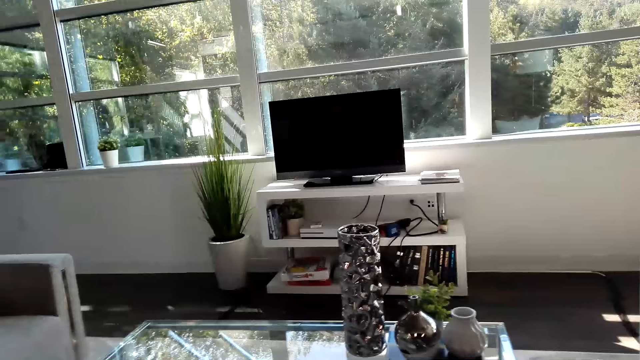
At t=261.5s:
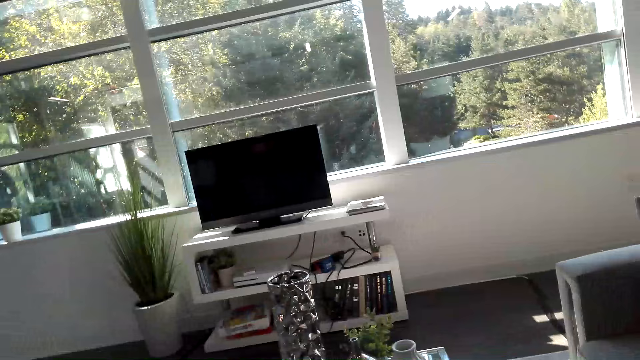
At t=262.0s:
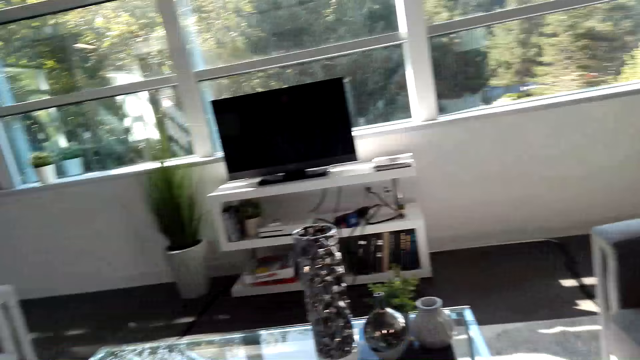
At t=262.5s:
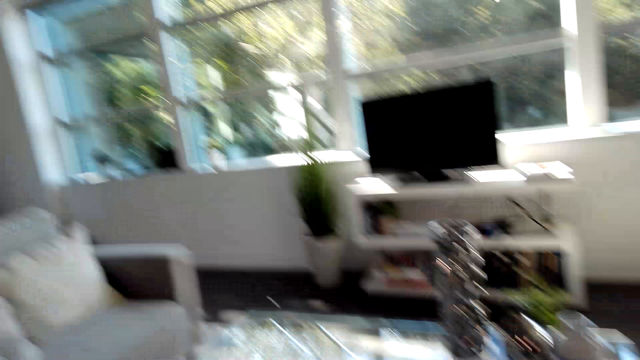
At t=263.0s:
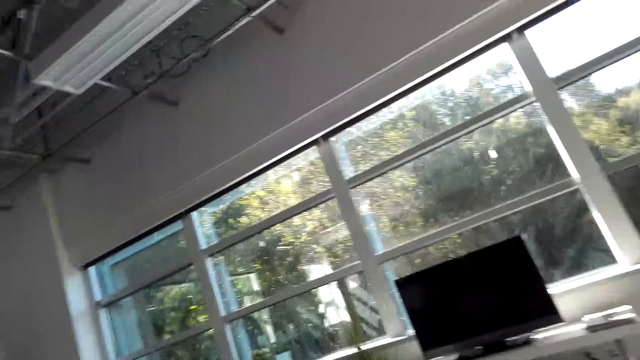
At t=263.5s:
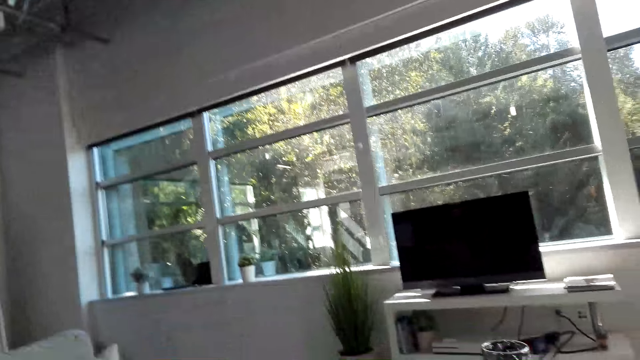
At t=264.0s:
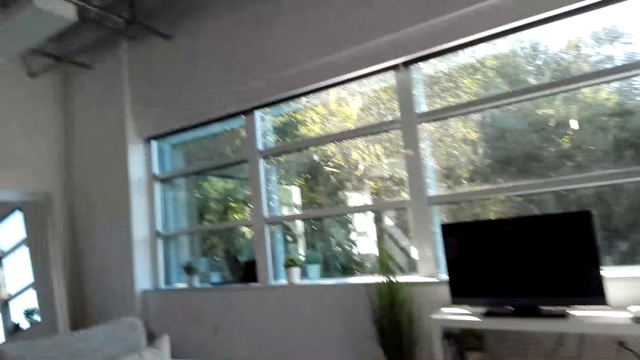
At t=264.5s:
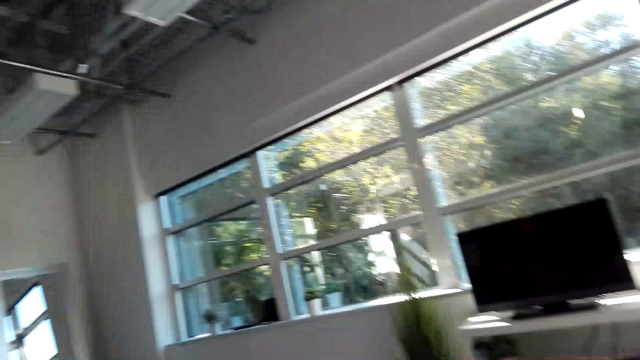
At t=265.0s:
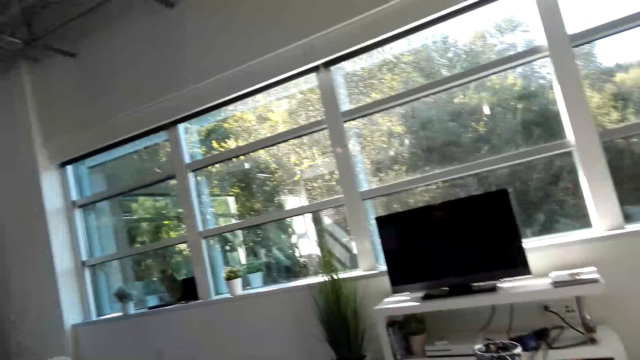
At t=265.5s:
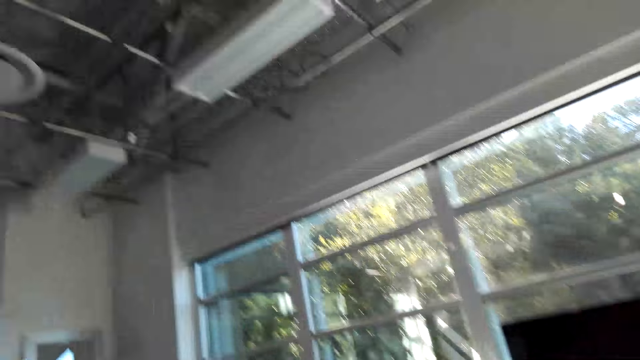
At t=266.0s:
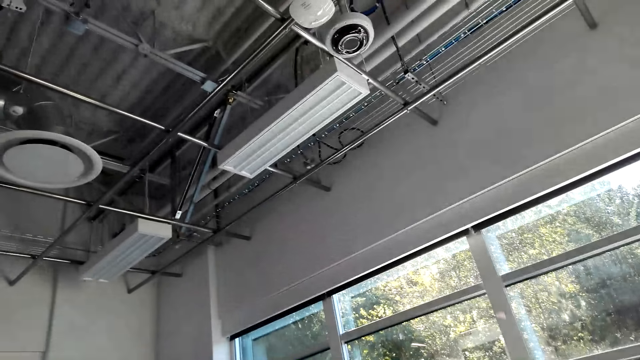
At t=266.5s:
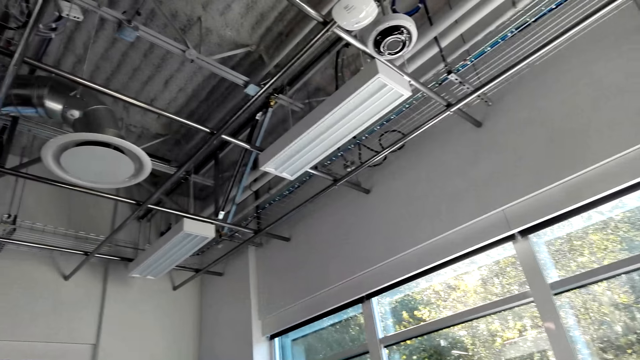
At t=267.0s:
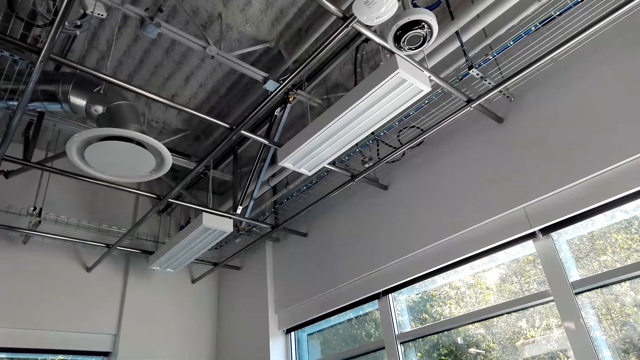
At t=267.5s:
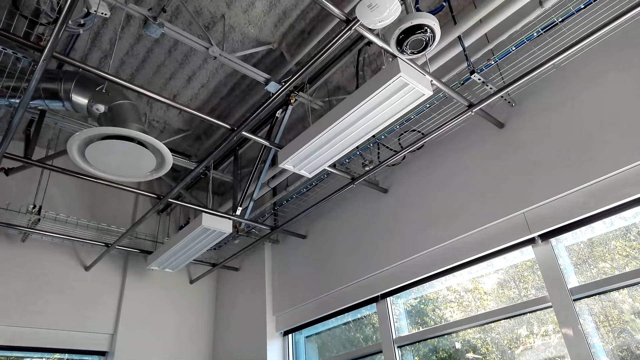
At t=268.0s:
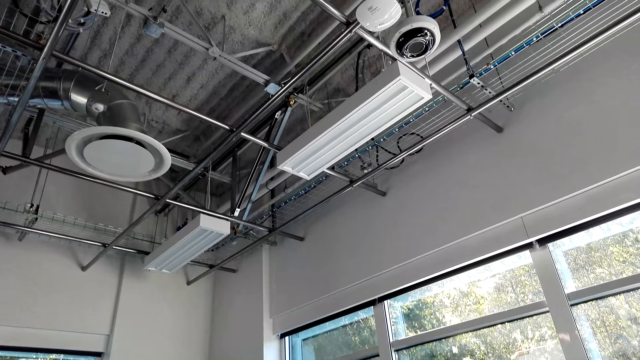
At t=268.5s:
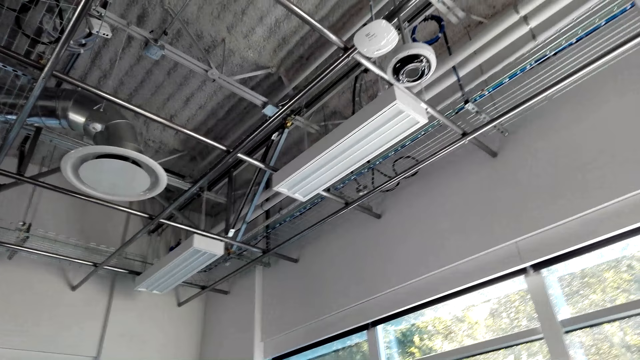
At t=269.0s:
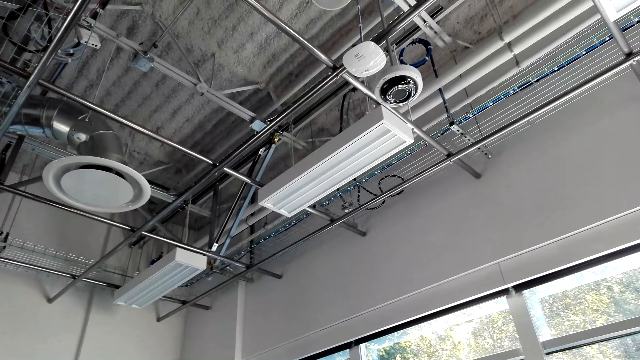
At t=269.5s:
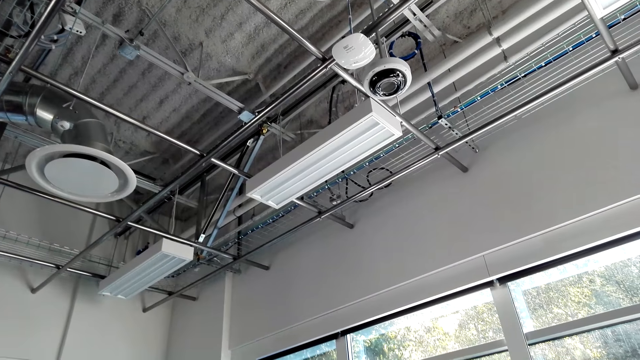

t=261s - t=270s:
The camera wearer looks around the house.

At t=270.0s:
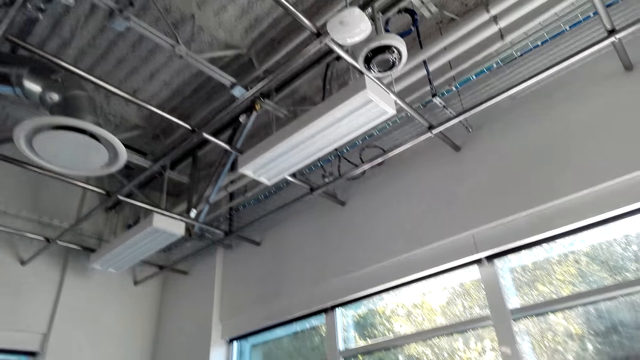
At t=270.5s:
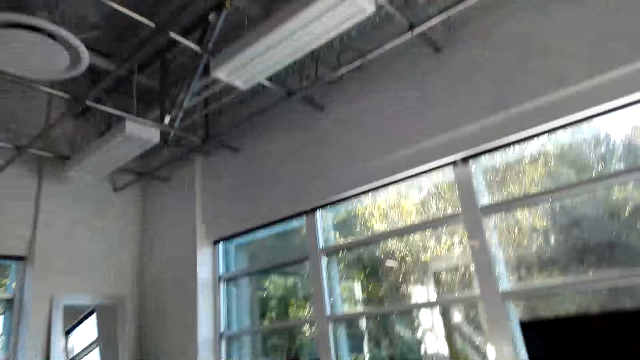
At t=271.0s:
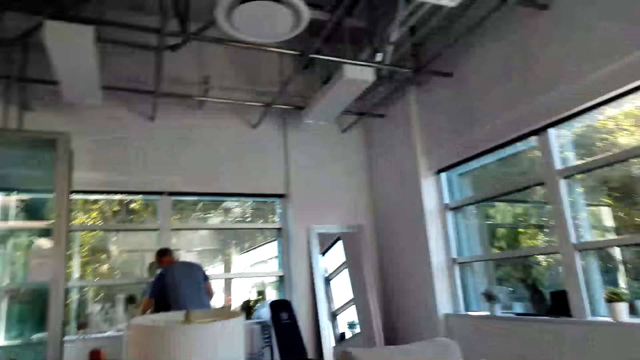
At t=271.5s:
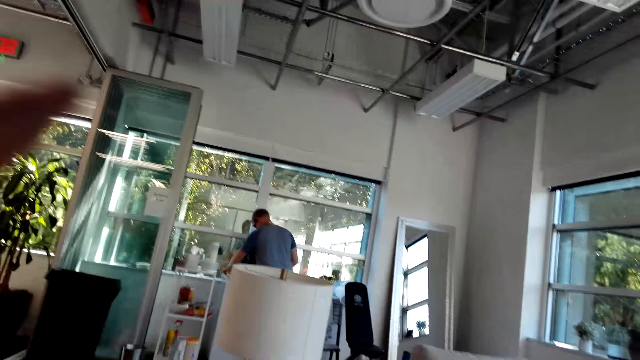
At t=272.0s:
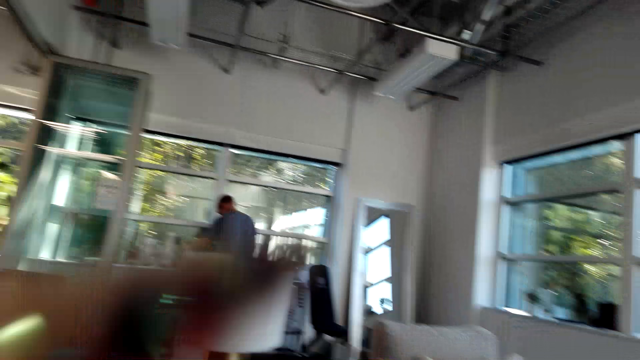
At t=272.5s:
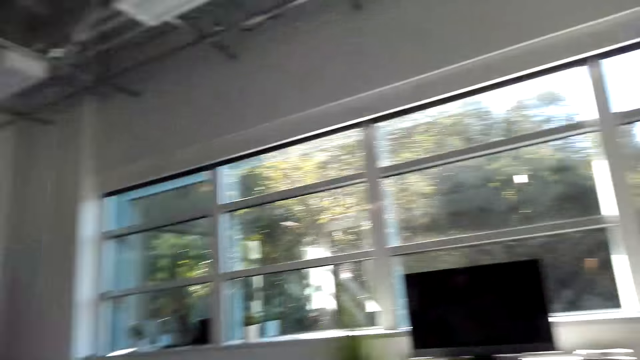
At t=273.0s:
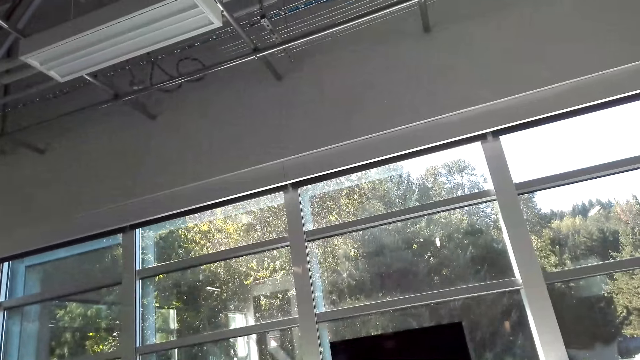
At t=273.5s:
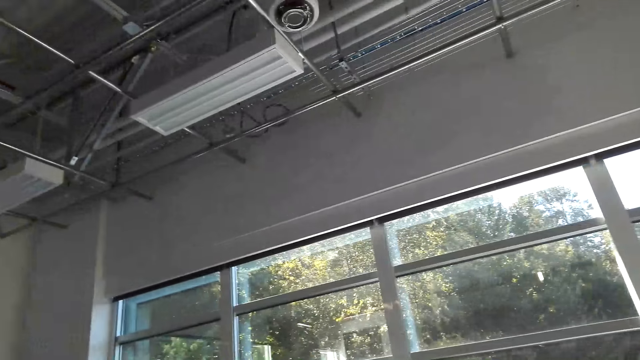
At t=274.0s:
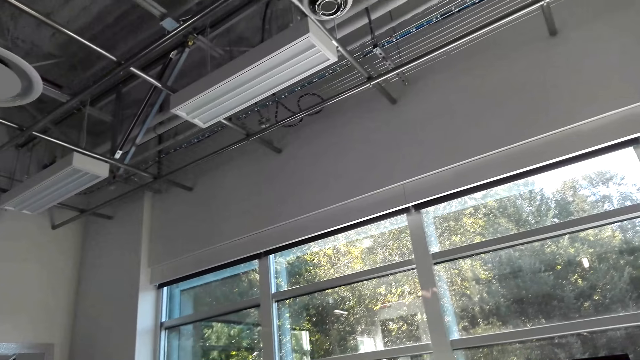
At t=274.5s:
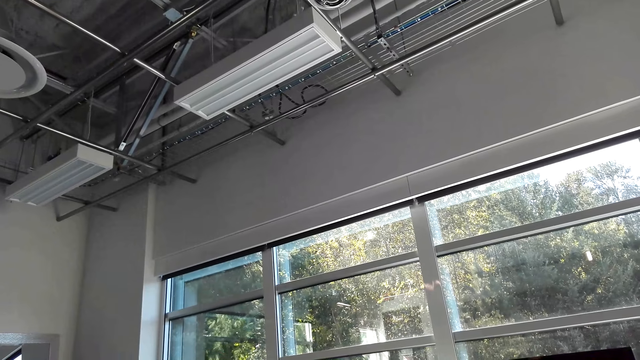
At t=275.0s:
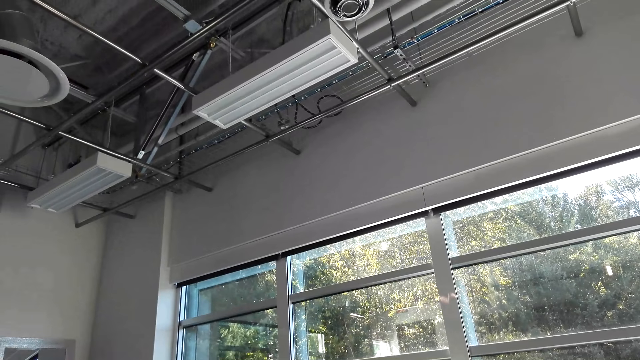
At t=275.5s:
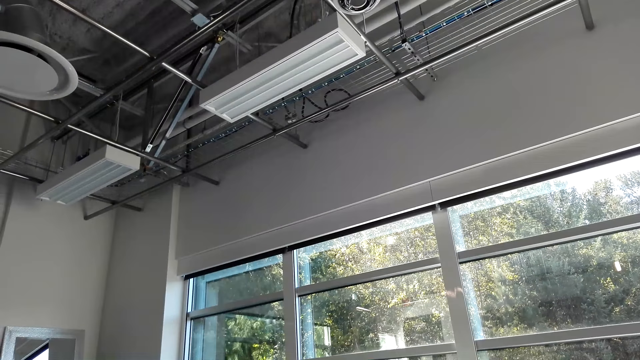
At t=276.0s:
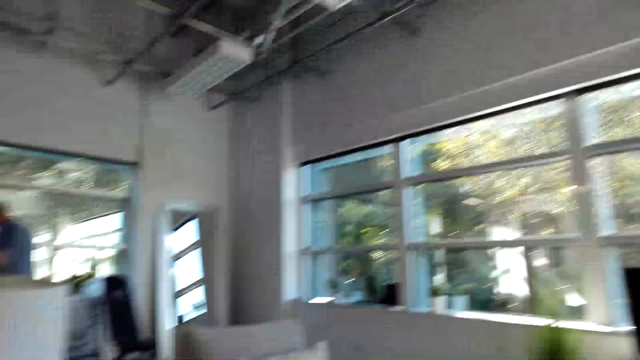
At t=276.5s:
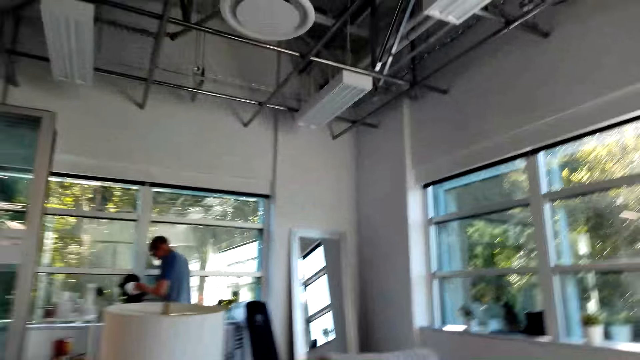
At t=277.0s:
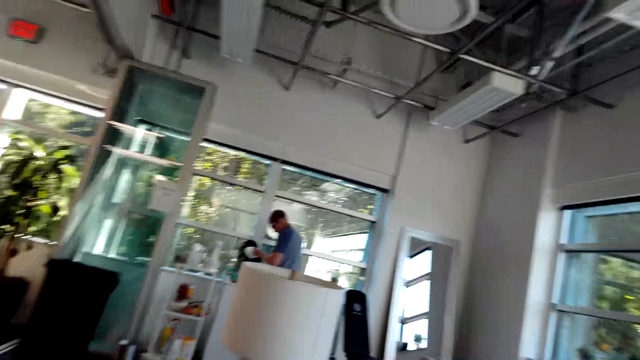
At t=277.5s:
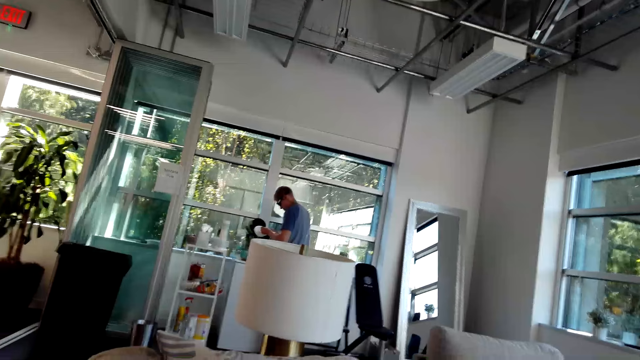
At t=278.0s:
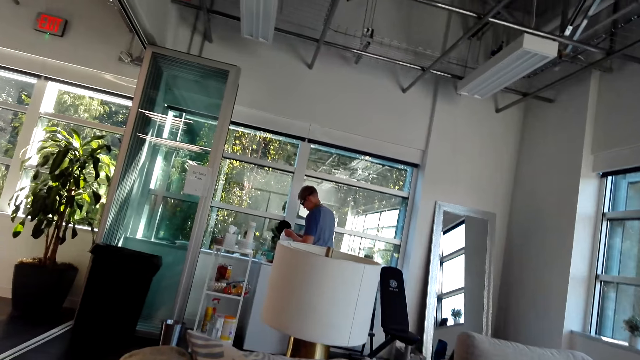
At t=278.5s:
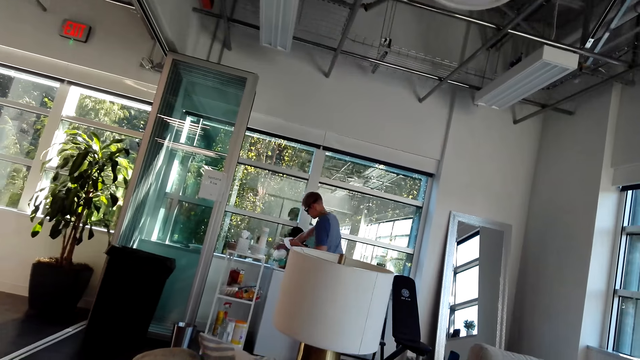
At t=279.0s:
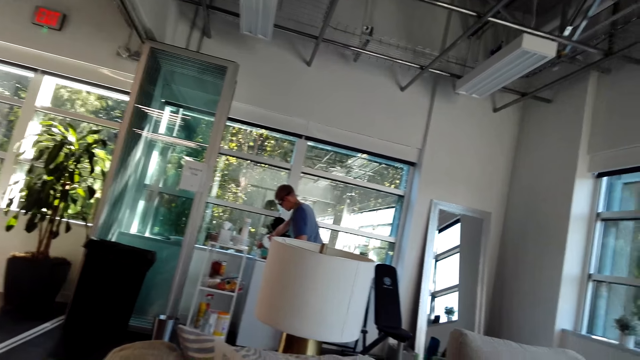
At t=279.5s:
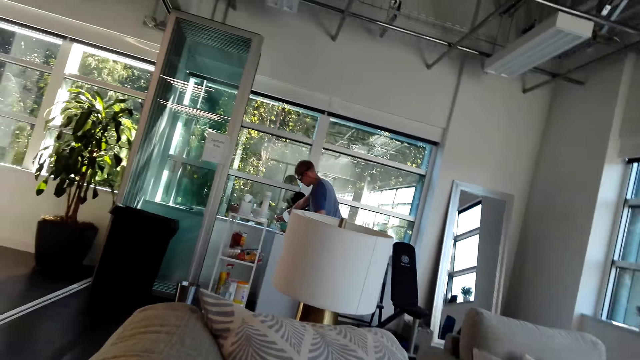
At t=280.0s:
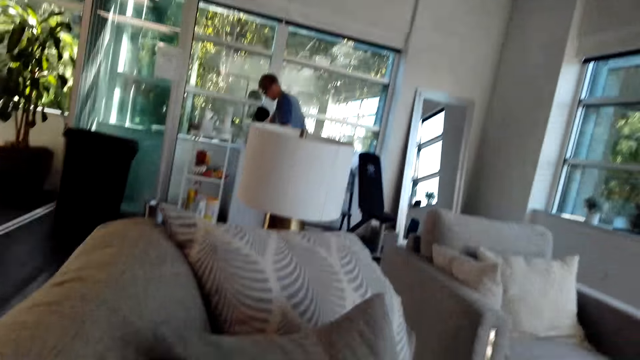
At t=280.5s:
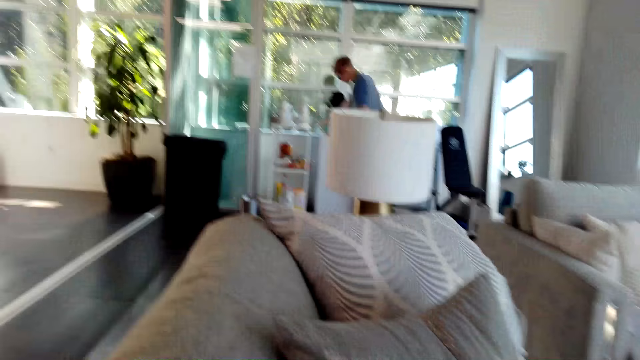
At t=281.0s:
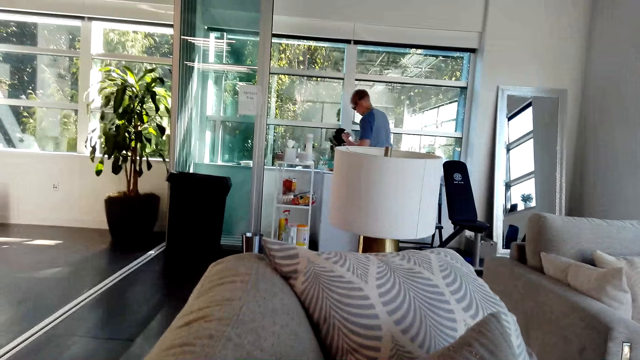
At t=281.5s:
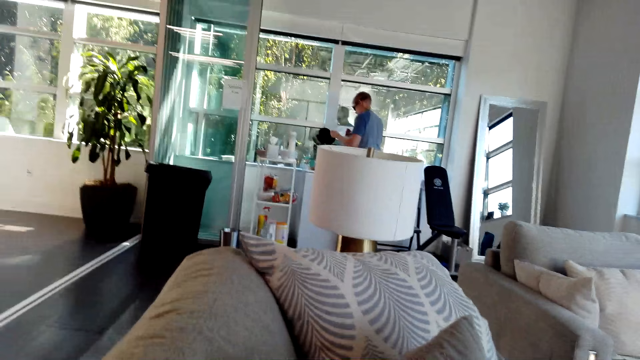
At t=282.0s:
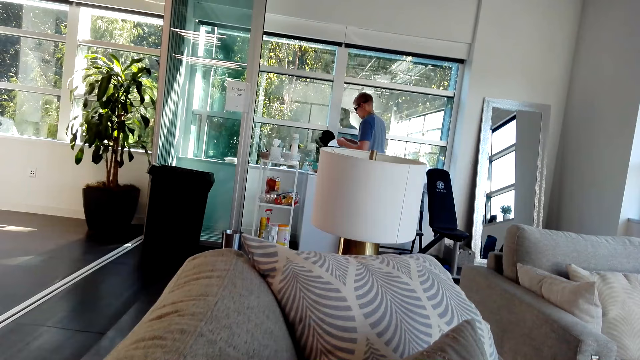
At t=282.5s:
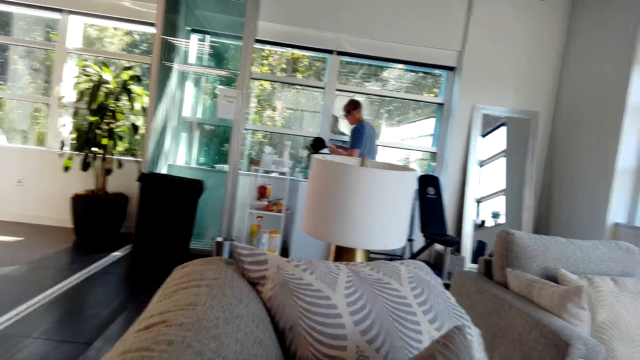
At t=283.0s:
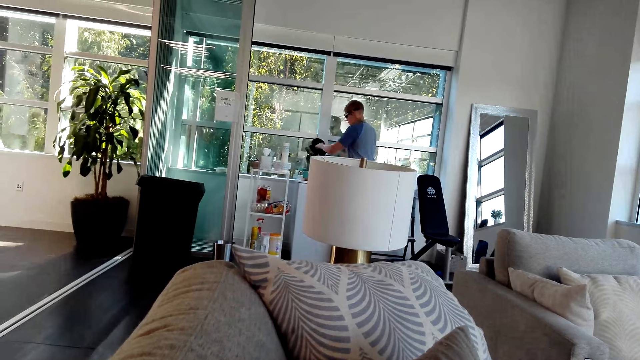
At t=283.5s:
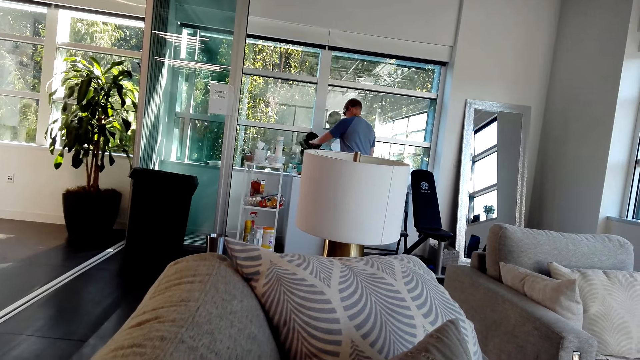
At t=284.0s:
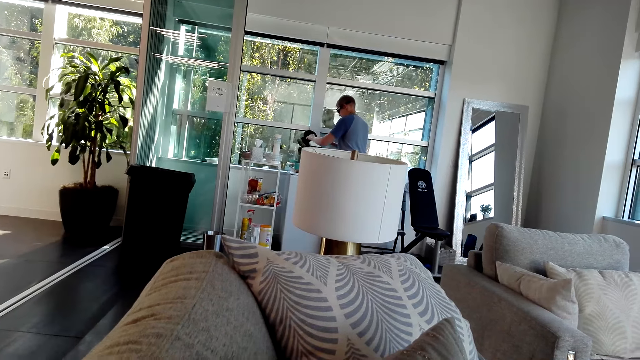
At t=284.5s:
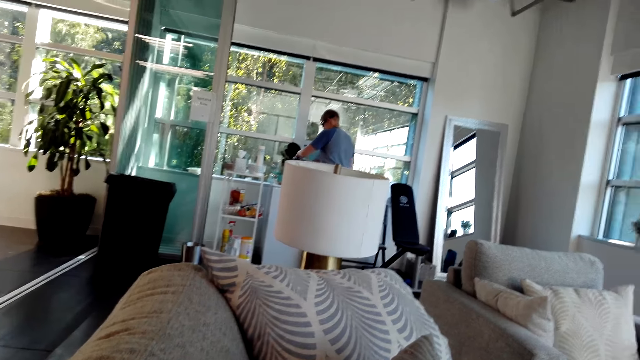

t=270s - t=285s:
A man touches something. The camera wearer does a hand movement. They look around the house. They converse with the man. The man prepares coffee. The camera wearer converses with the man.
